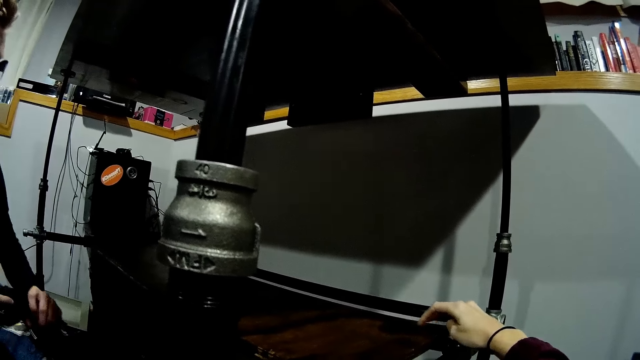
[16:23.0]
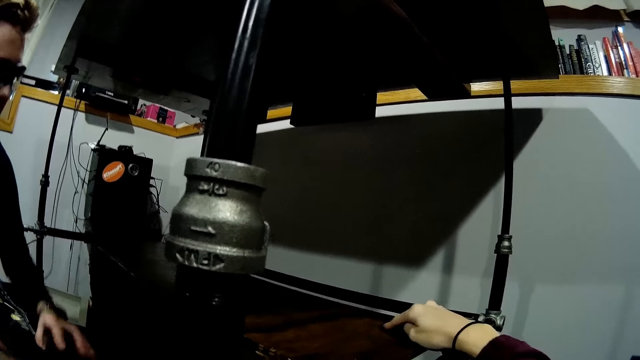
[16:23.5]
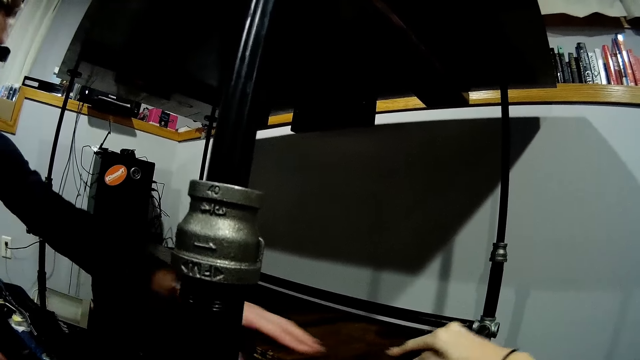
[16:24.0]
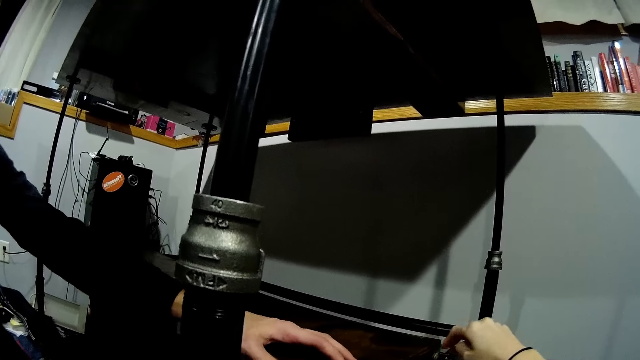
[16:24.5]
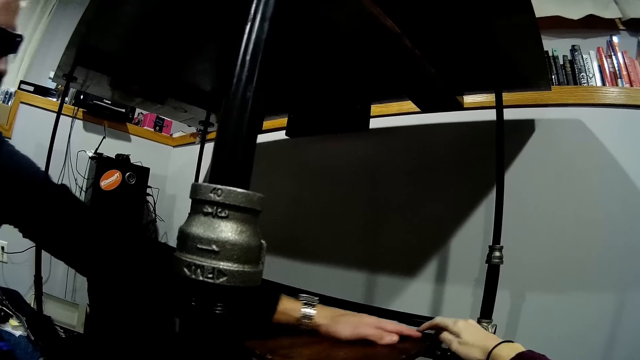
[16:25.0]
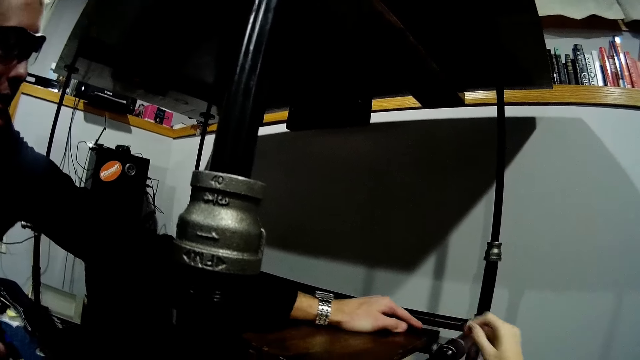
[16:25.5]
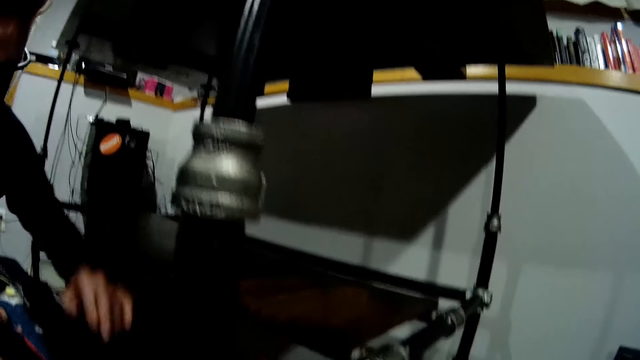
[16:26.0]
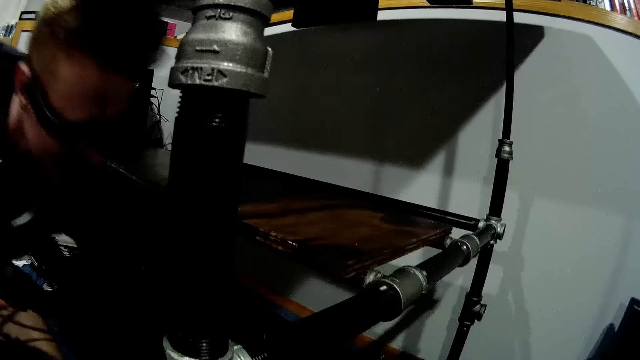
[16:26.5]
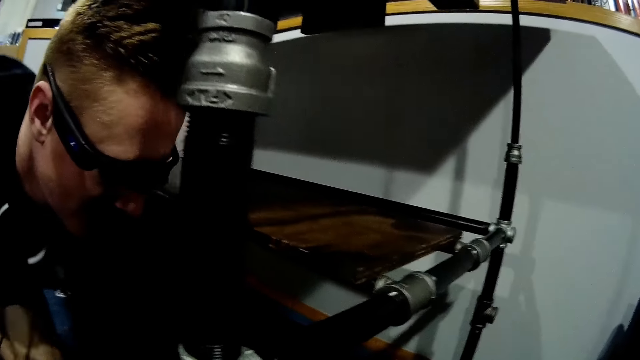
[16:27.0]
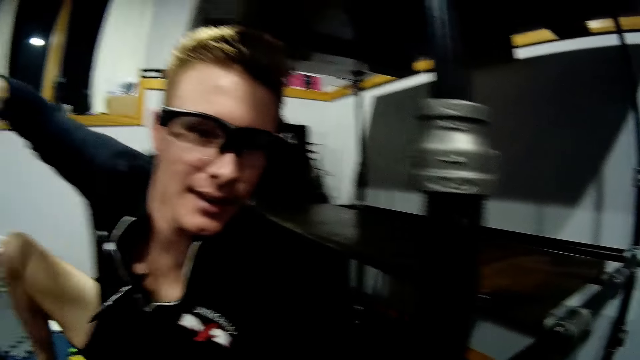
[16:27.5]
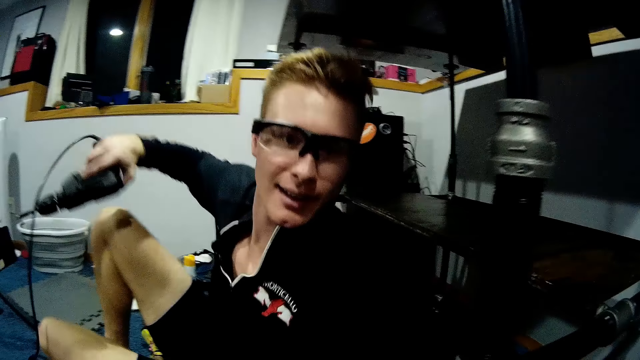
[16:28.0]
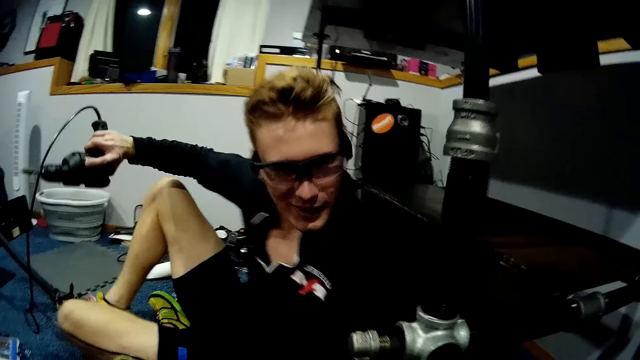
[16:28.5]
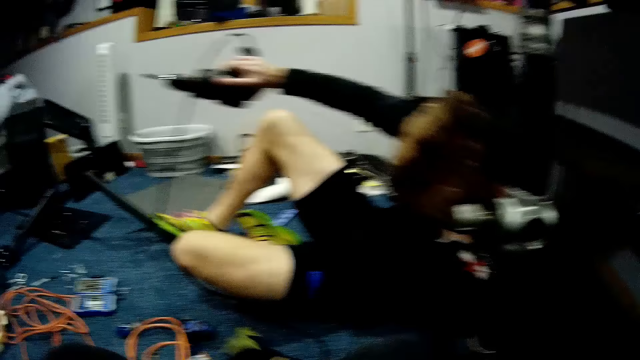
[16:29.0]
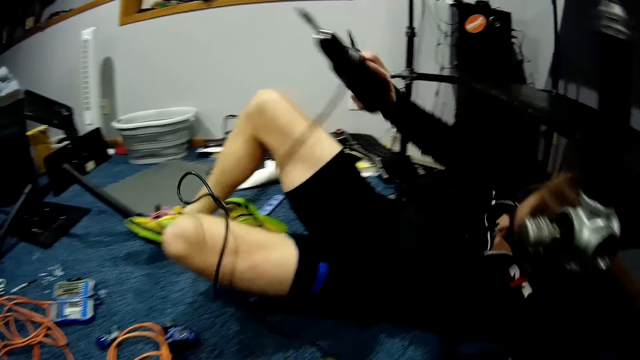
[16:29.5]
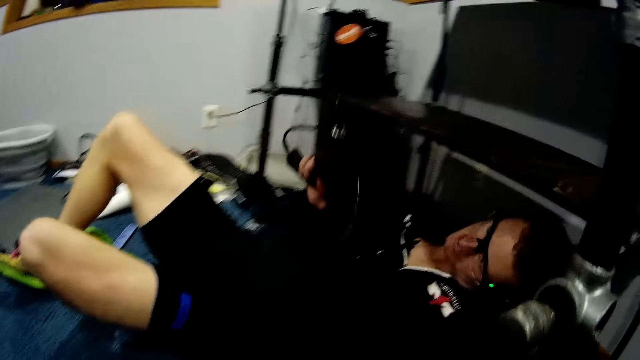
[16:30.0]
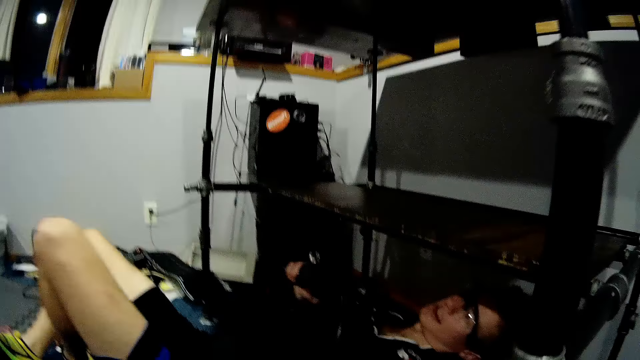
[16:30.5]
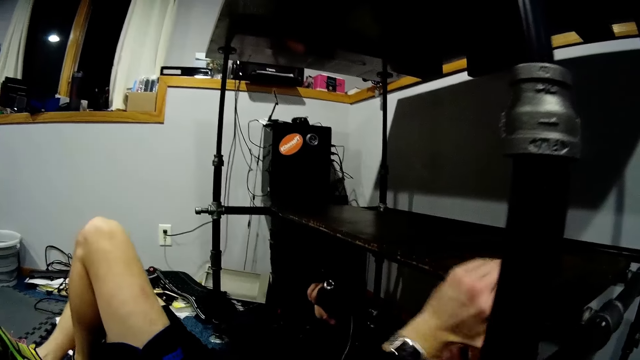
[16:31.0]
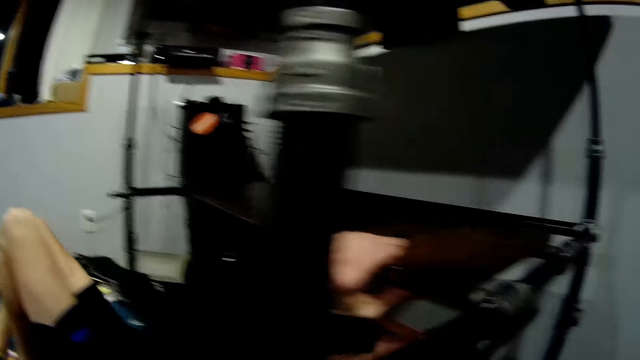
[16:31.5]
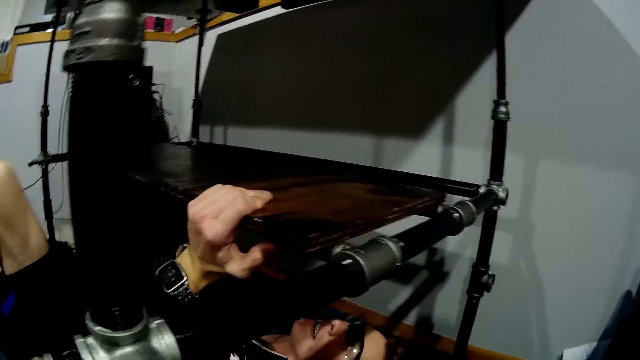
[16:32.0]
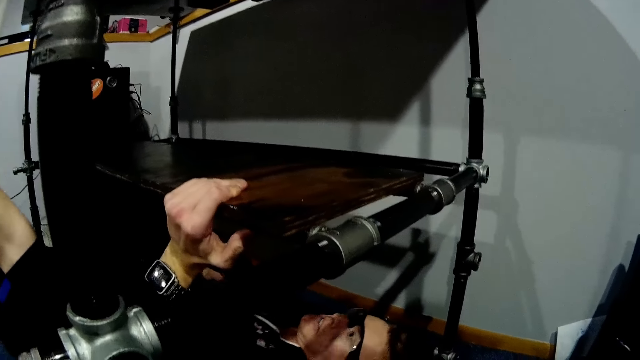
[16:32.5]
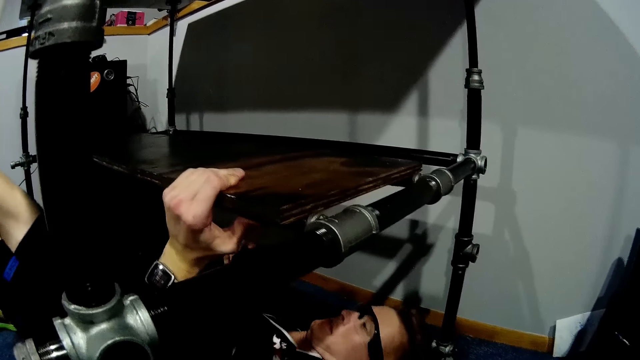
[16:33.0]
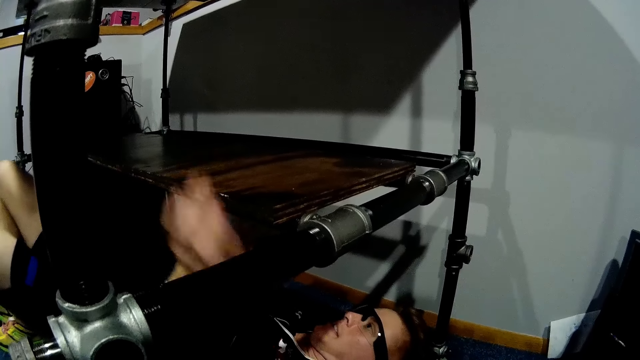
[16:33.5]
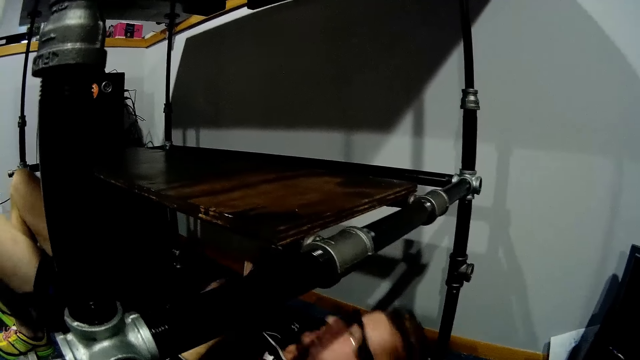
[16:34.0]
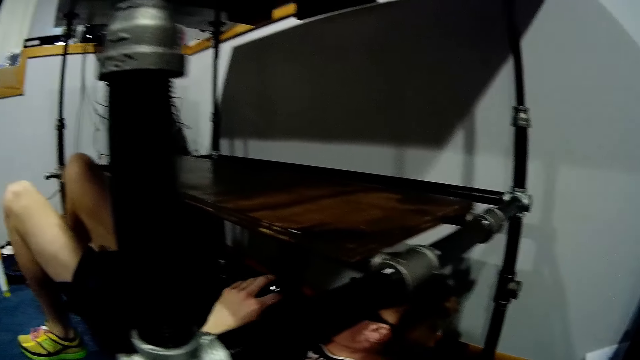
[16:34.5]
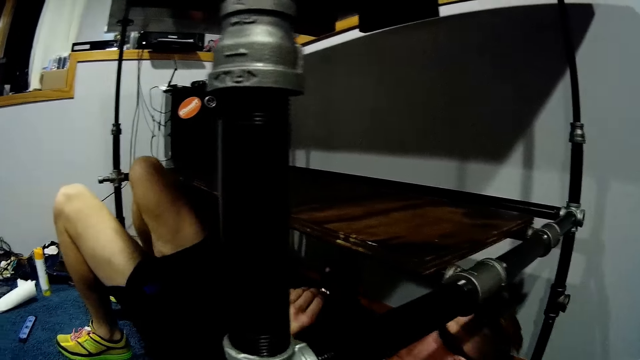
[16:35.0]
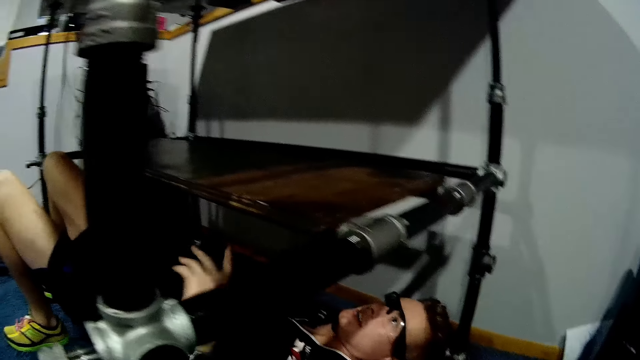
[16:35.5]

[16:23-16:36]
The camera wearer touches the timber. A man places his left hand on the wooden slab in the table. The man lies under the table, holds the edge of the wooden slab in the table with his left hand, and holds the metal rod. The man removes his left hand from the edge of the wooden slab in the table.

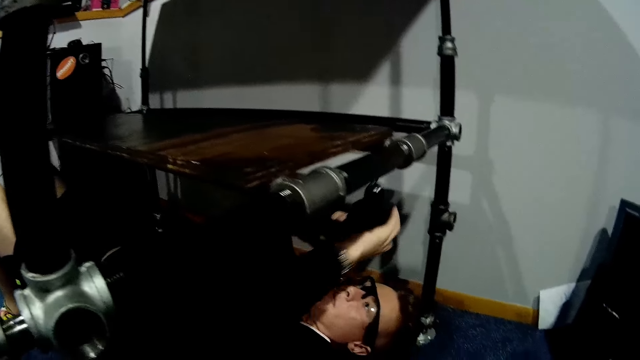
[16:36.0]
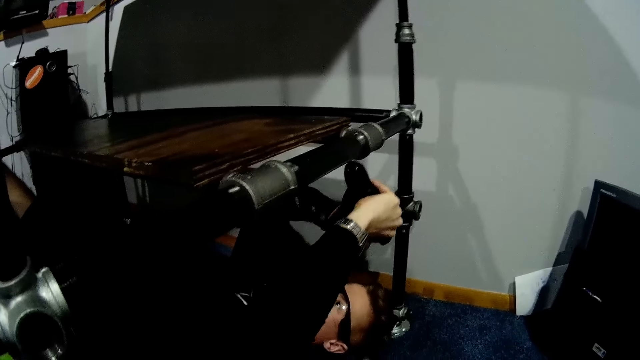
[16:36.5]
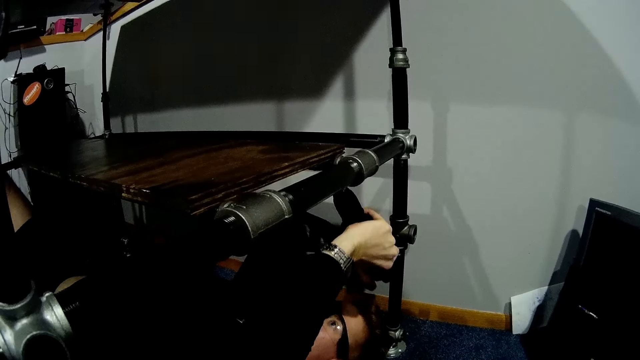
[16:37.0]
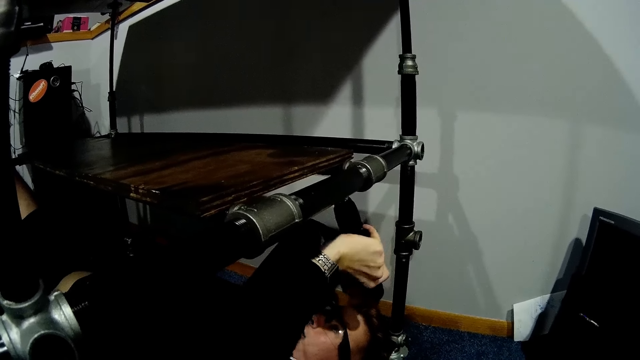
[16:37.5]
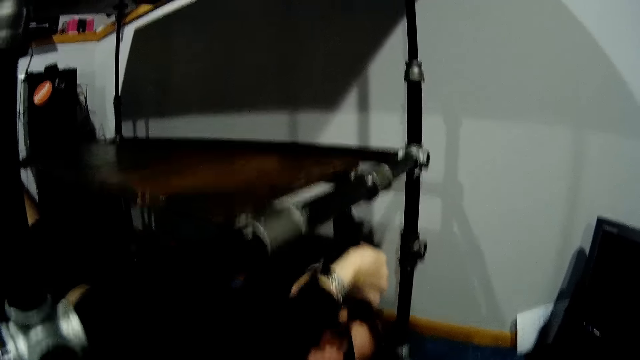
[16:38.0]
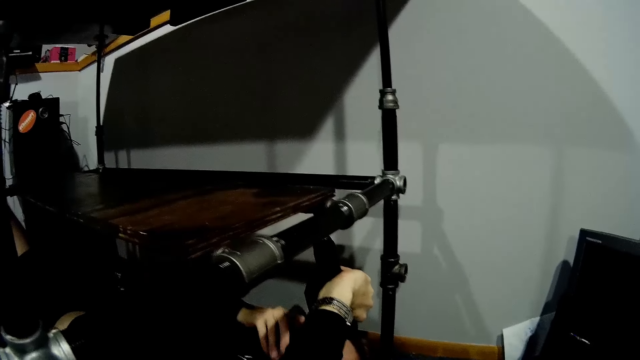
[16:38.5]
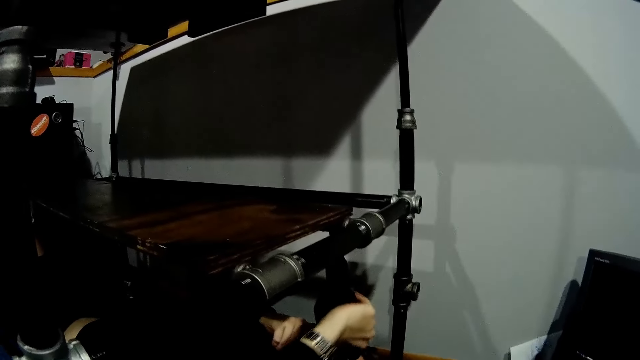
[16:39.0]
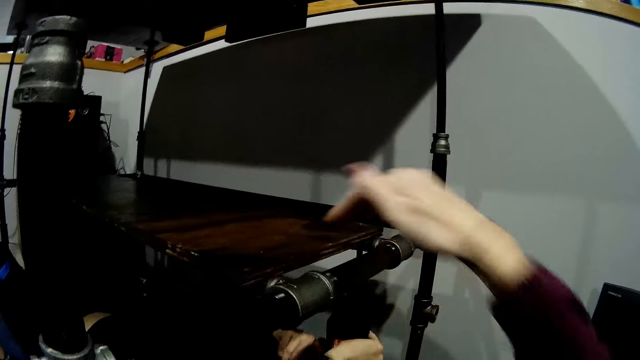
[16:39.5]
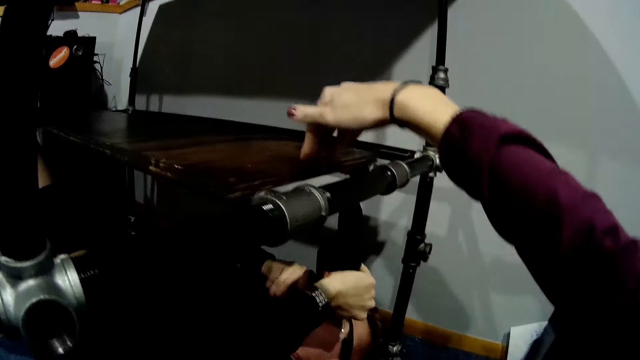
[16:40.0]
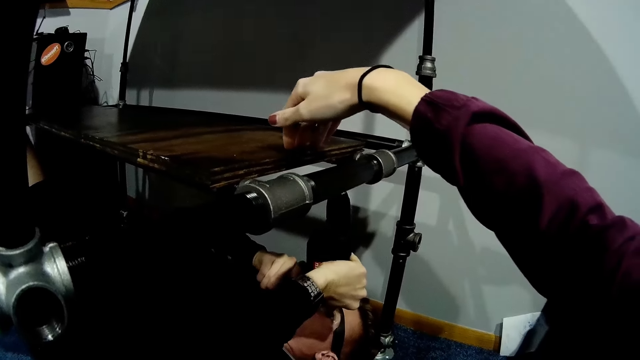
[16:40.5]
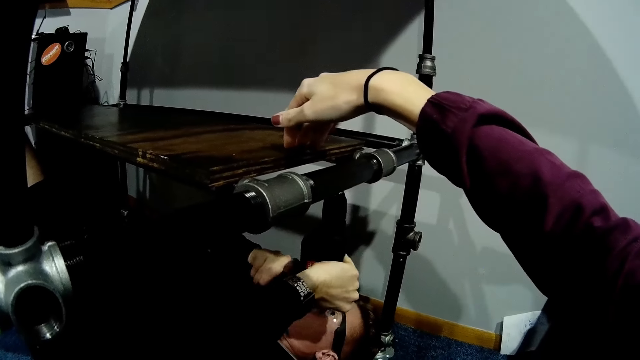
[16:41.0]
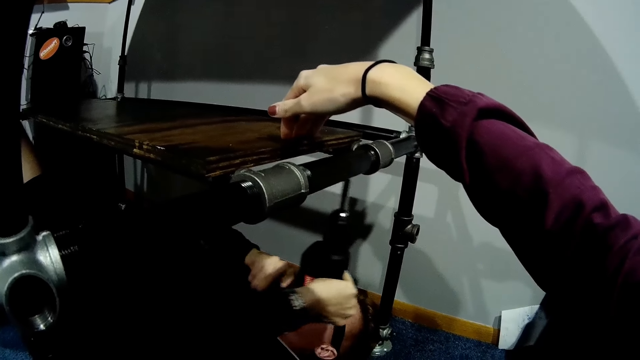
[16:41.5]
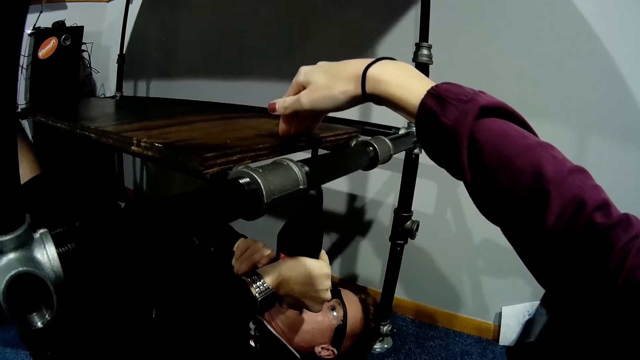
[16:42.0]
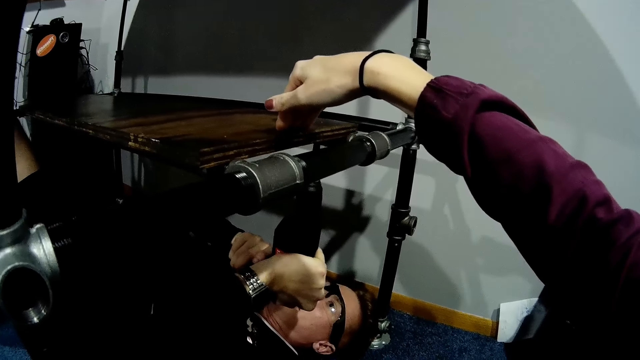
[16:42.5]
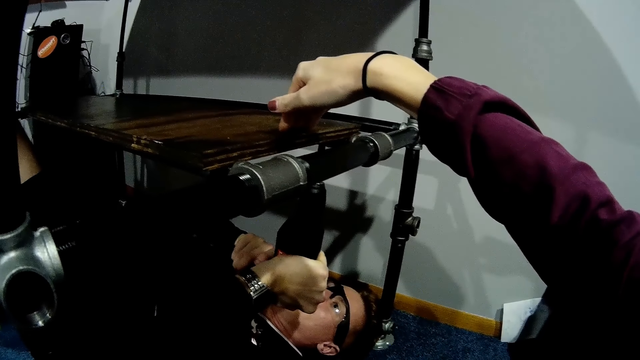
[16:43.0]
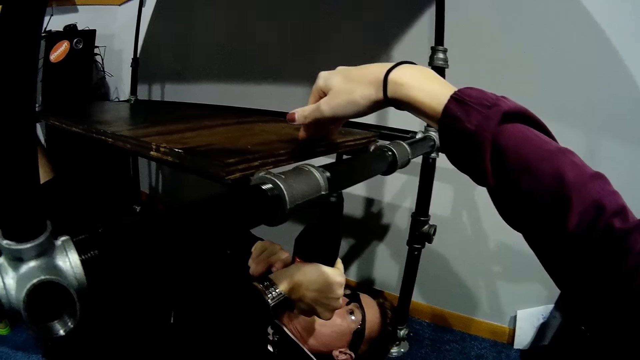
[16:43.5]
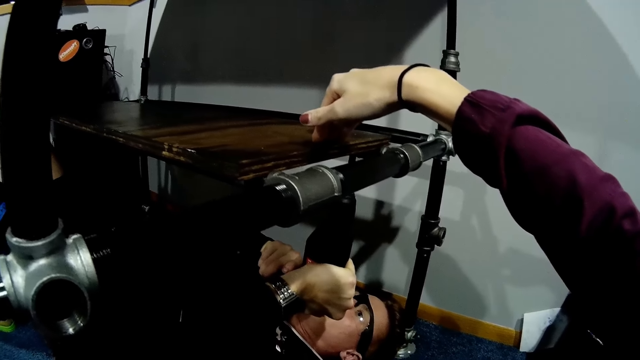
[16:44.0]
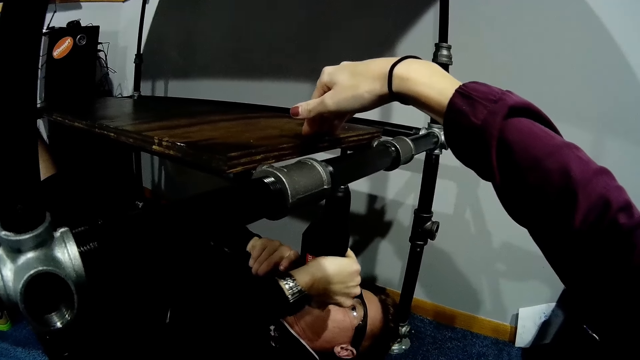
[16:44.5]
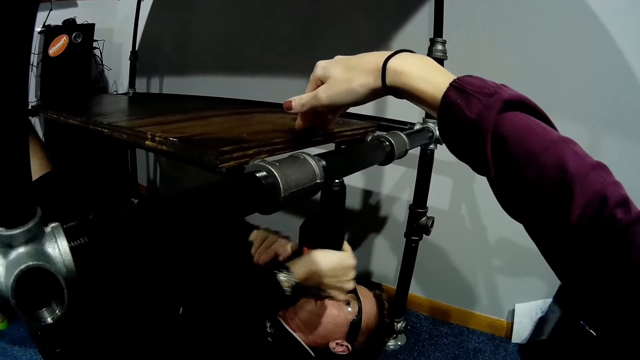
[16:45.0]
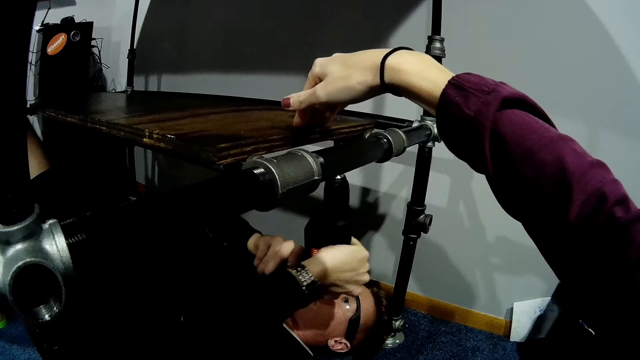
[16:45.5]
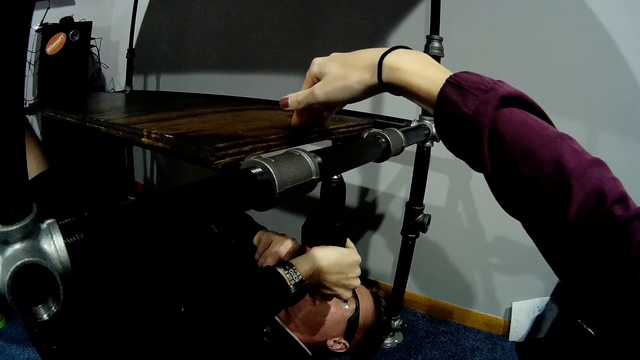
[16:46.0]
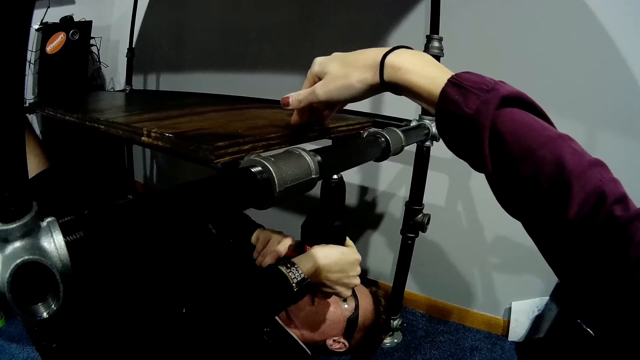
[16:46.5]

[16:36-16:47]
A man places the electric drill in both hands under the wooden slab in the table. The man drills the shelf. The camera wearer places her right hand on the wooden slab in the table. She holds timber. The man drills the wooden slab with the electric drill in both hands.
